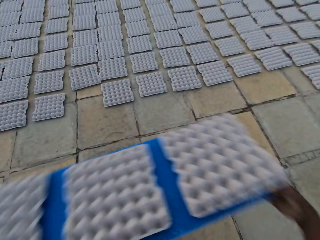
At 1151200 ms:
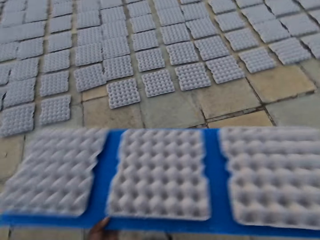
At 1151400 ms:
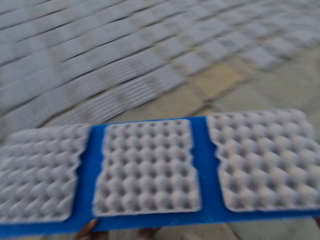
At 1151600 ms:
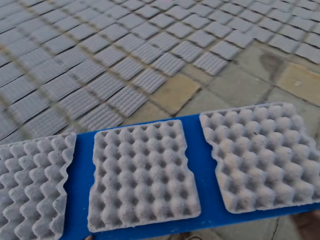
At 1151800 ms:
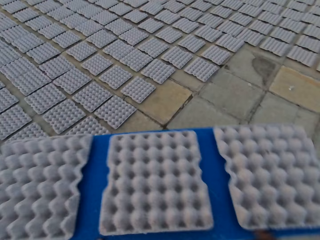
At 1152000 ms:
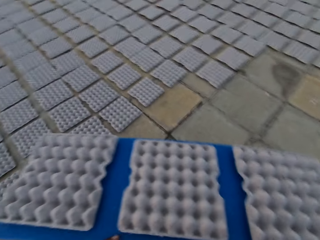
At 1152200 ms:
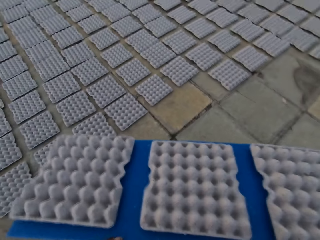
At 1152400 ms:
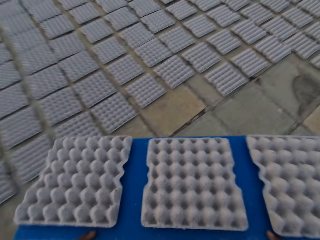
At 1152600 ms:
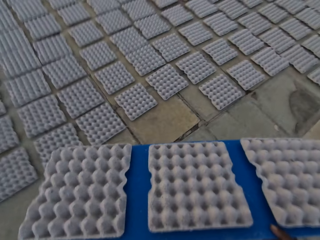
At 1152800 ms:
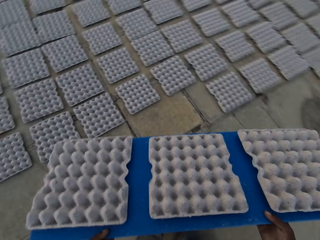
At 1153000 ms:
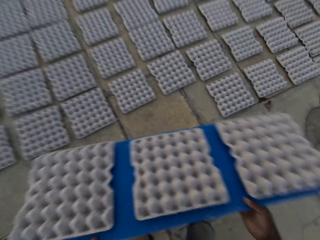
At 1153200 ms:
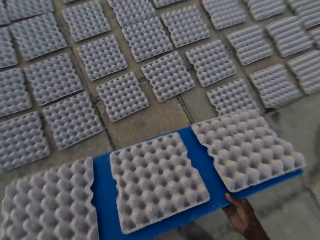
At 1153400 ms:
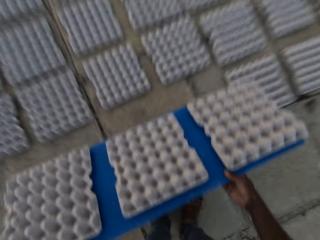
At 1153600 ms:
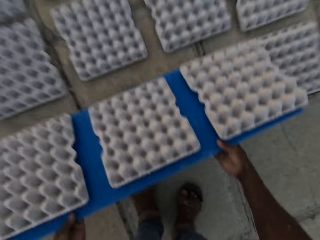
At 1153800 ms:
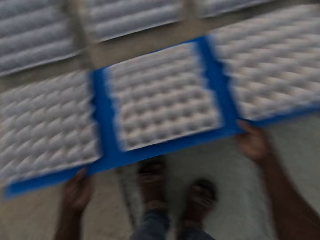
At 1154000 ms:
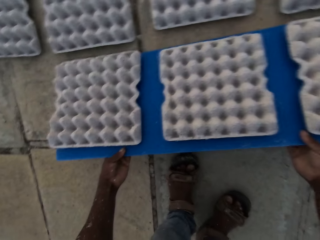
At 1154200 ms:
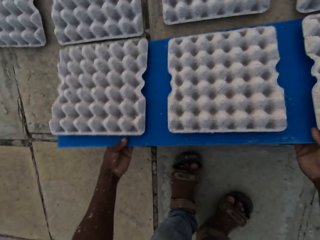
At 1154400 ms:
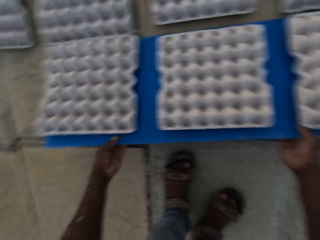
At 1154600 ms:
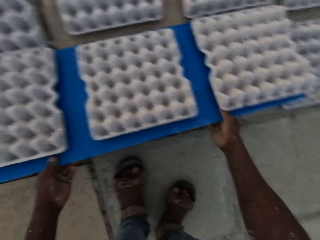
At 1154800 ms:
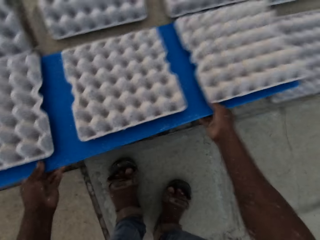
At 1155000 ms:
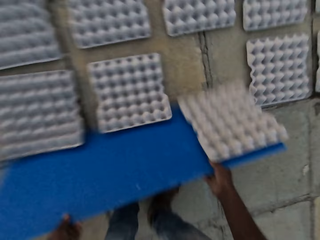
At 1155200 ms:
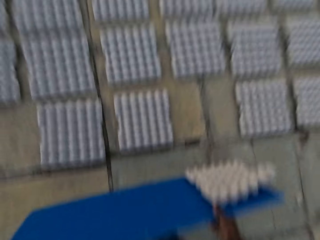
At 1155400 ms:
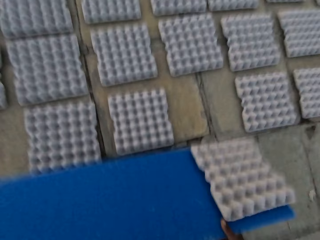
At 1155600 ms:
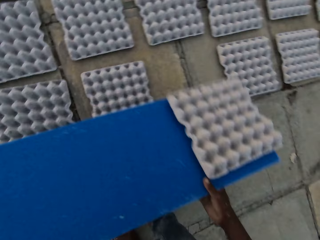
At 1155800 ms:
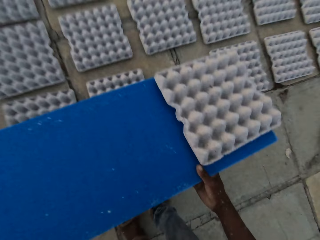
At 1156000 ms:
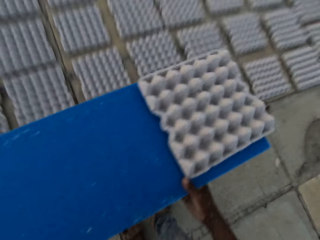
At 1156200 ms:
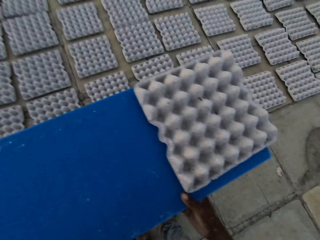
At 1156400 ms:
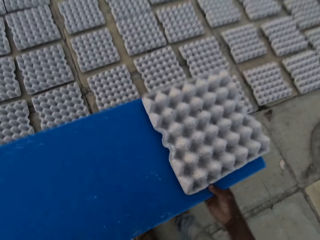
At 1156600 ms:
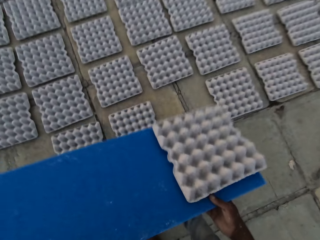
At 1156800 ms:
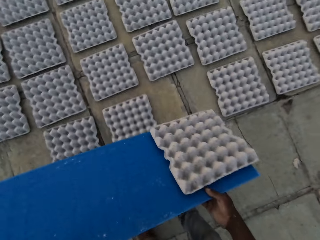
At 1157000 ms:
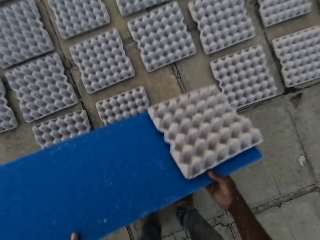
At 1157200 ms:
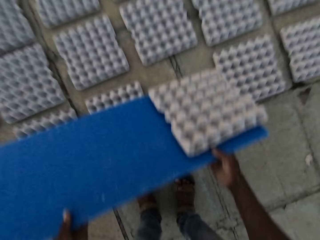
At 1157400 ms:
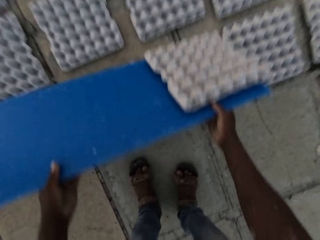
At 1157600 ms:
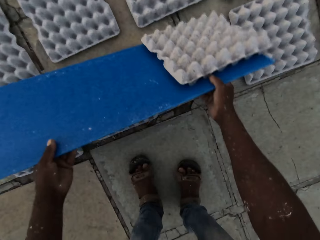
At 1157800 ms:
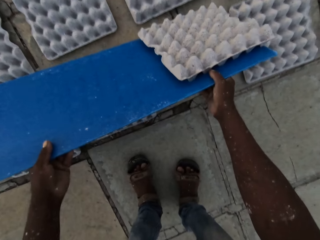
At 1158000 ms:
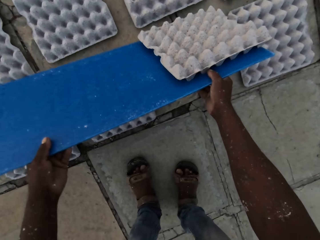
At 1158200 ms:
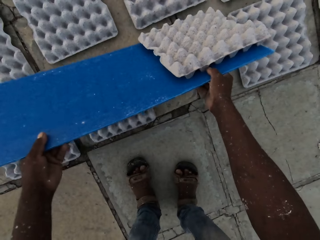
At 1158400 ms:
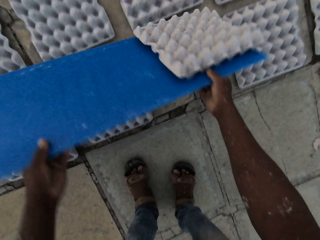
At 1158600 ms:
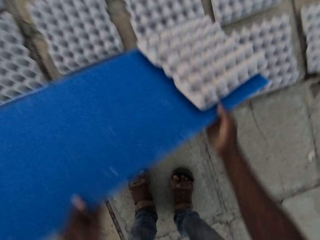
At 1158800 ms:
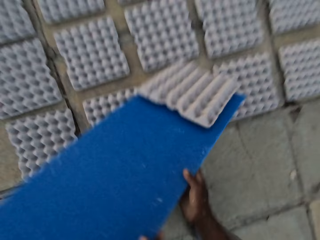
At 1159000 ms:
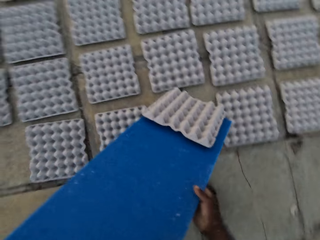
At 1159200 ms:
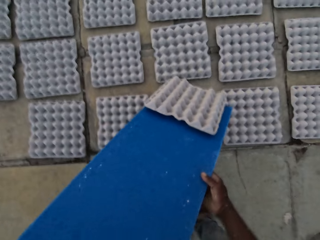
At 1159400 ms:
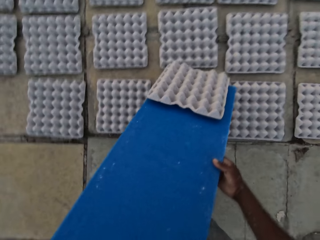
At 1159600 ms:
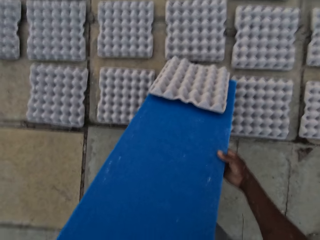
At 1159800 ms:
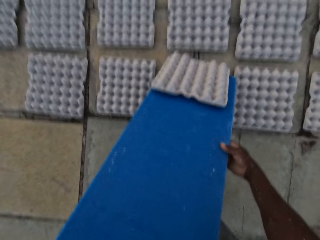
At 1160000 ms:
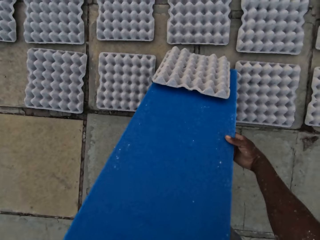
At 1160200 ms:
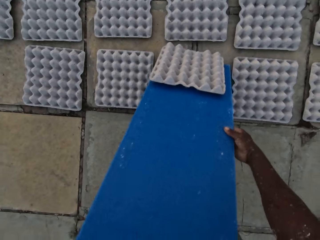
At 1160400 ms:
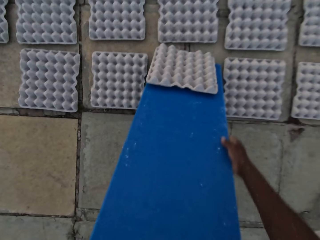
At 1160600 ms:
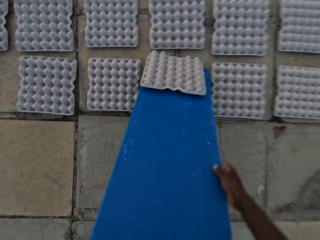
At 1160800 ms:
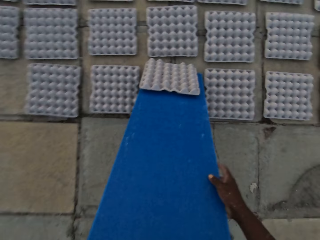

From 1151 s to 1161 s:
The camera wearer drops the egg crates from the plastic board in his hands on the floor.

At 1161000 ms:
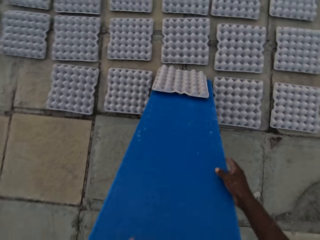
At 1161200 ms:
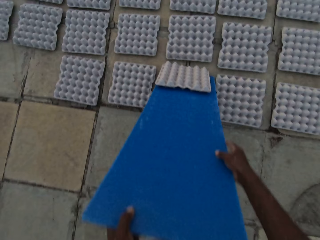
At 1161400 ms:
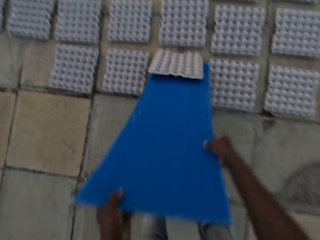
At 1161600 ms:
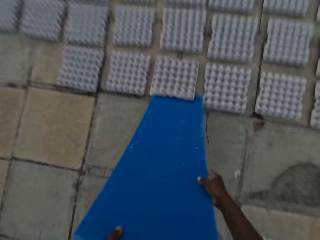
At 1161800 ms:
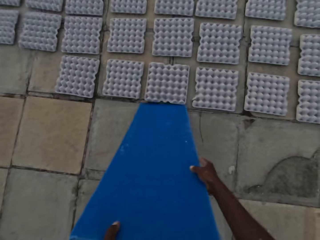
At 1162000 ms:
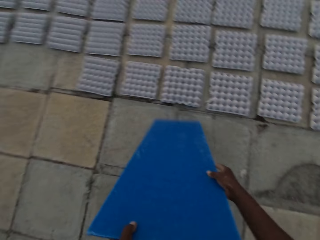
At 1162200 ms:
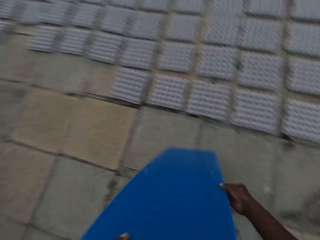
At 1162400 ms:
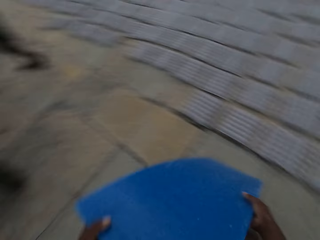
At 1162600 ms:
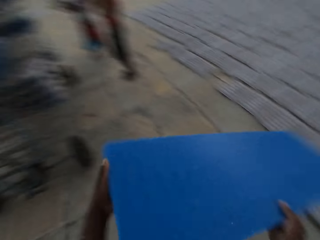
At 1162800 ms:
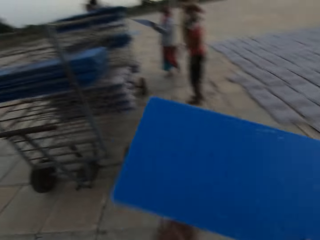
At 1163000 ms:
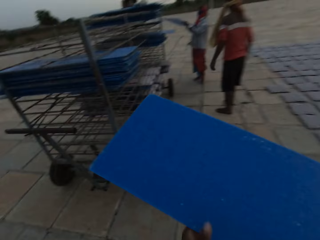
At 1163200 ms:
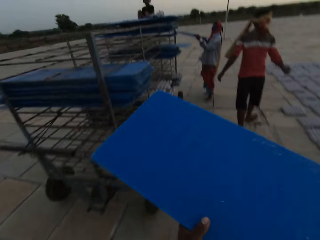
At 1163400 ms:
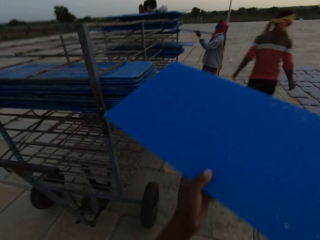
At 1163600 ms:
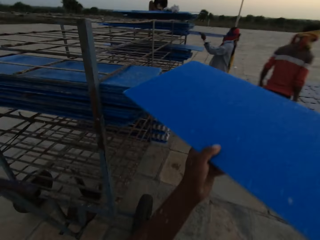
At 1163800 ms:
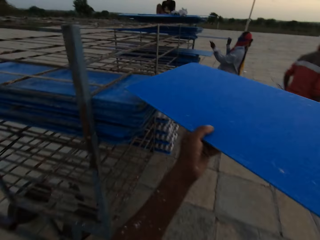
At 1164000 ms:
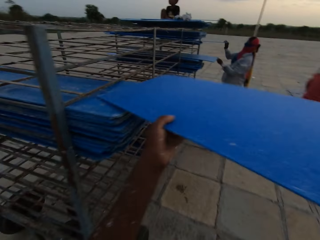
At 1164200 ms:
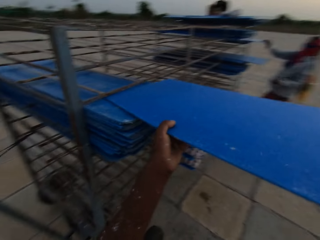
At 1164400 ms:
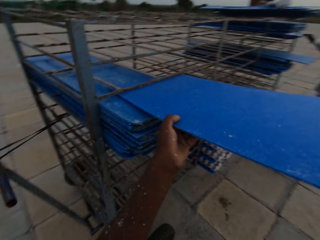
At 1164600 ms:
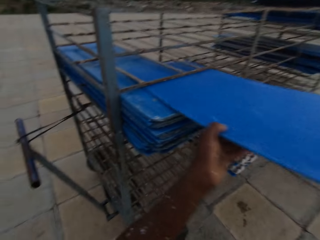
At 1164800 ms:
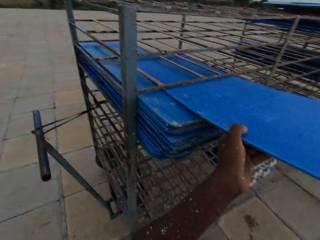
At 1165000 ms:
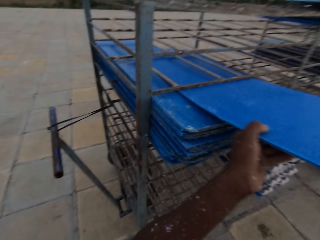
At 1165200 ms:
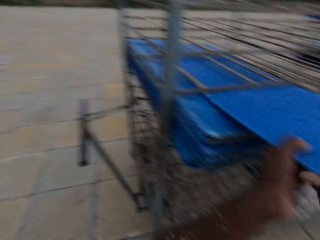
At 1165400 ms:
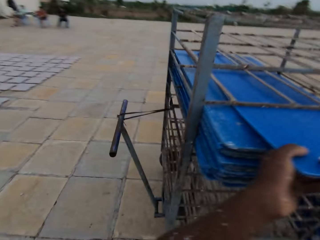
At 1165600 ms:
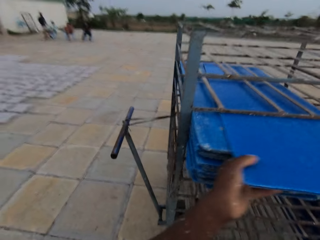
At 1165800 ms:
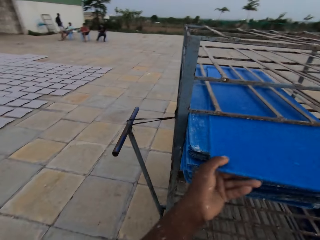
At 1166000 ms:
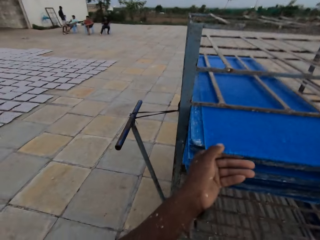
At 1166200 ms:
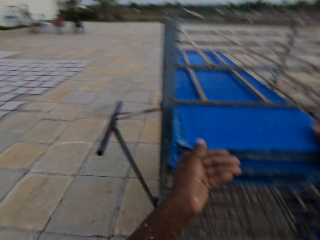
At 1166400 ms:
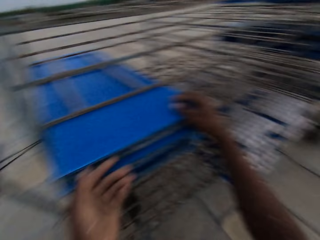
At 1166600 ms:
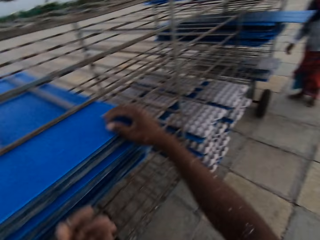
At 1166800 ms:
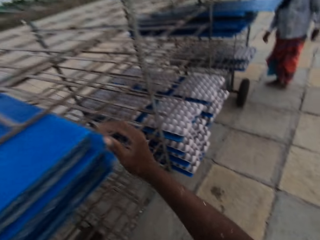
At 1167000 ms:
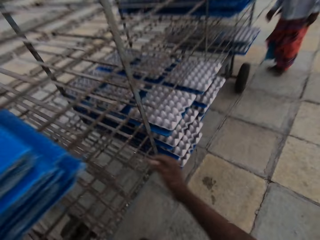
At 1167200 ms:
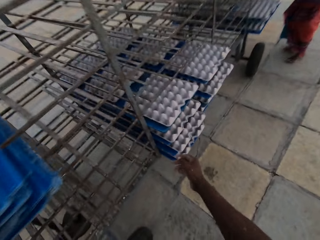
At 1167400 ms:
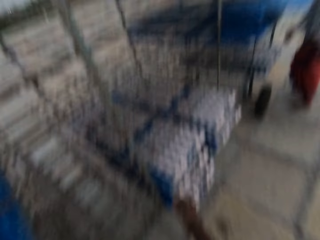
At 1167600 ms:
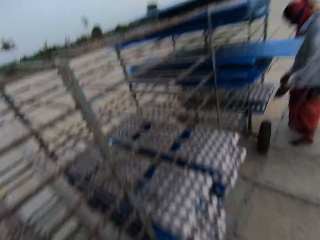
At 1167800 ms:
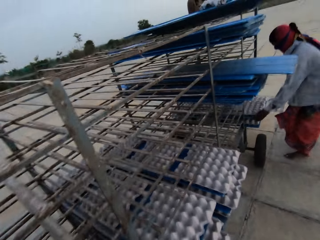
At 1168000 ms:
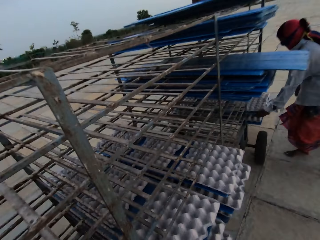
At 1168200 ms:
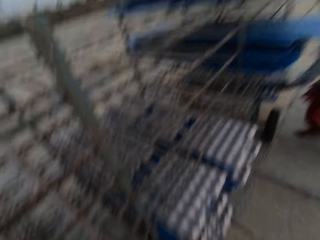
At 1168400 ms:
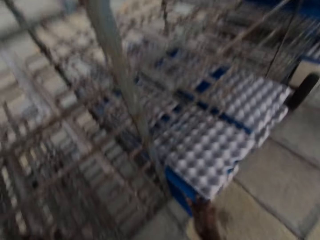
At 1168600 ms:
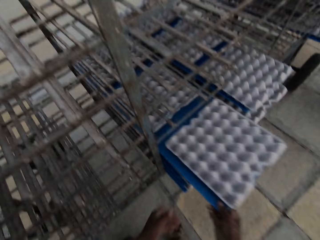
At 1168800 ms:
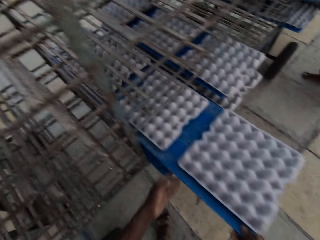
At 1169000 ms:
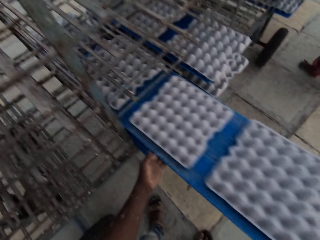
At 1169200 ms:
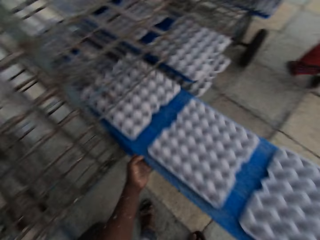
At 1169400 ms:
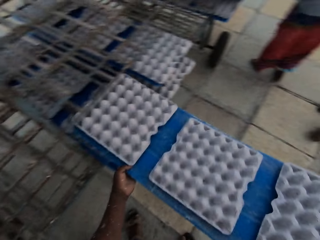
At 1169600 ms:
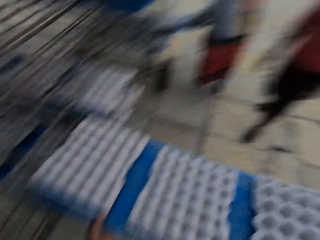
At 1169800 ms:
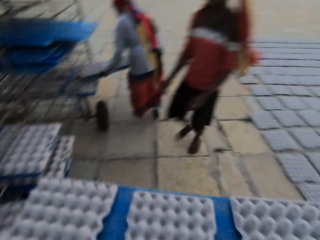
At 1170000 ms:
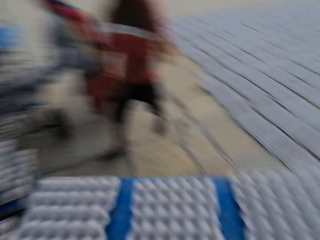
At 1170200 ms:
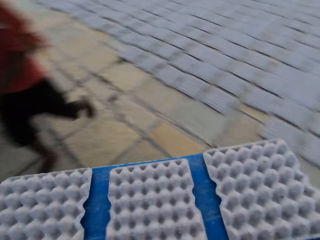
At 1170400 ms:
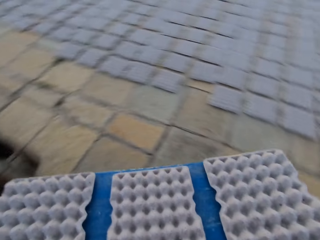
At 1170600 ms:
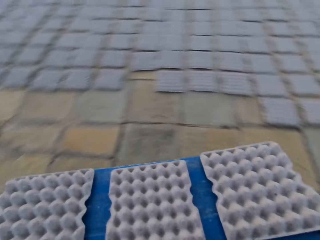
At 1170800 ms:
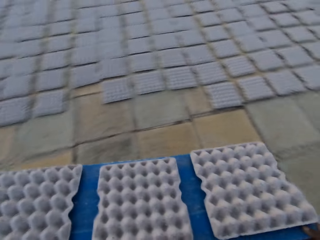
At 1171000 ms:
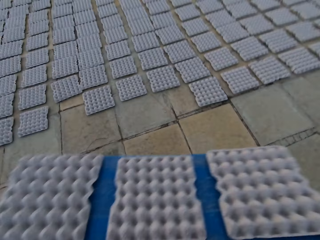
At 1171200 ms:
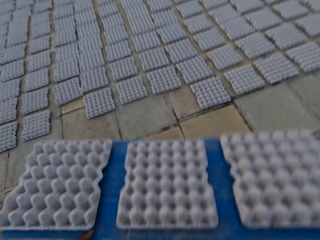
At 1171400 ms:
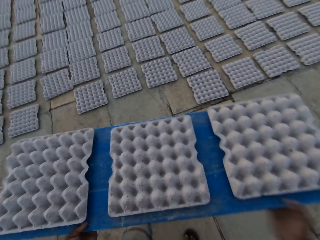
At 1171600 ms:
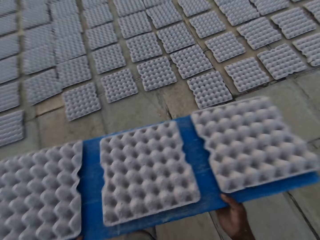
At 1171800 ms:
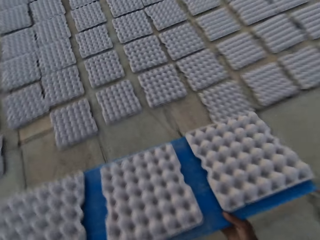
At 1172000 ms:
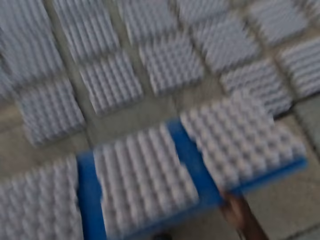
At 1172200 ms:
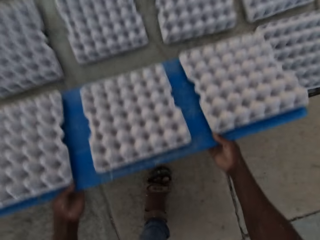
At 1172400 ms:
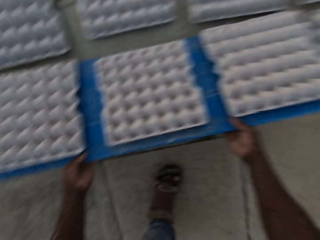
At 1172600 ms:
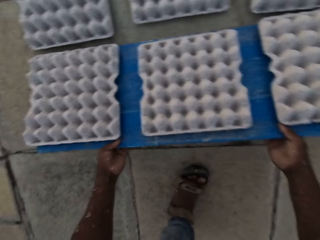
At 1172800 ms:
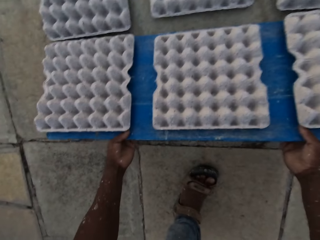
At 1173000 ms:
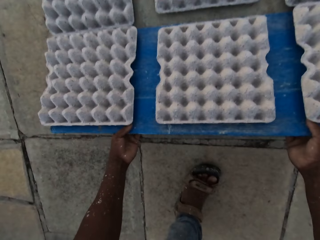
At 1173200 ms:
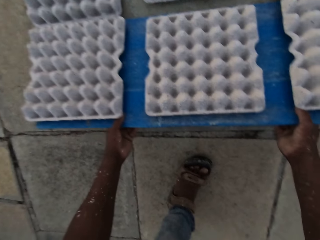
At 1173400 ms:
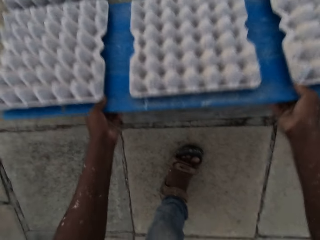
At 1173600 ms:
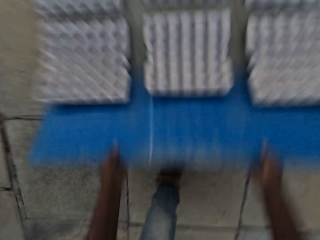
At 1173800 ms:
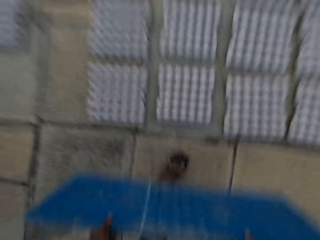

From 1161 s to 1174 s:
The camera wearer places the plastic board on the rack with his hands. A woman picks up the plastic board with egg crates from the rack with her hands. The camera wearer picks up the plastic board with egg crates from the rack with his hands. He drops the egg crates from the plastic board in his hands on the floor.
